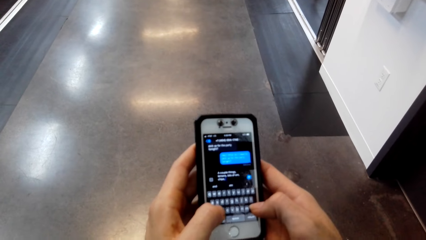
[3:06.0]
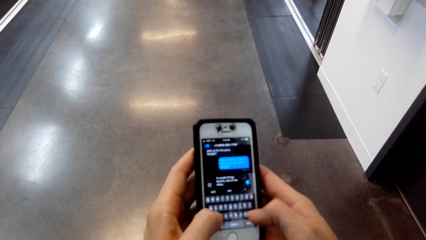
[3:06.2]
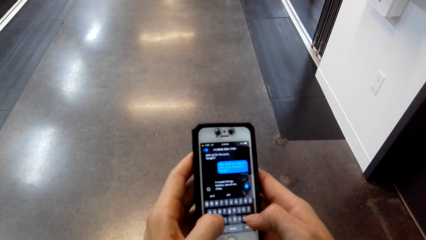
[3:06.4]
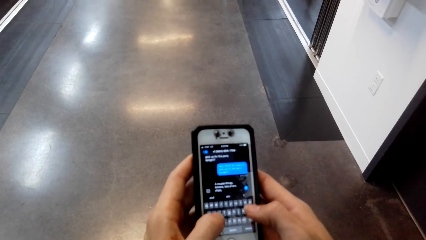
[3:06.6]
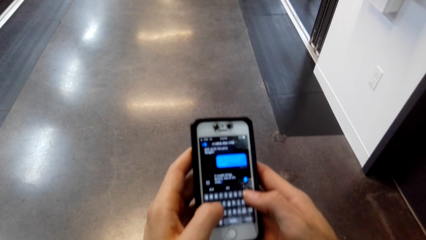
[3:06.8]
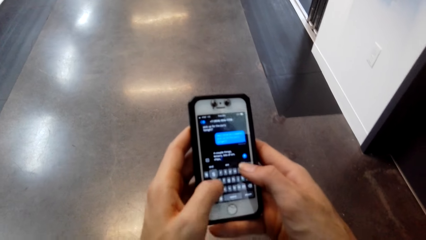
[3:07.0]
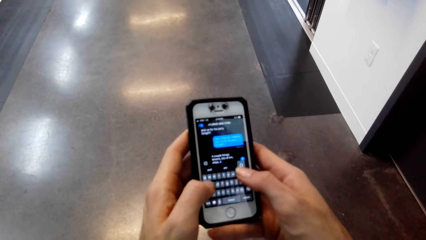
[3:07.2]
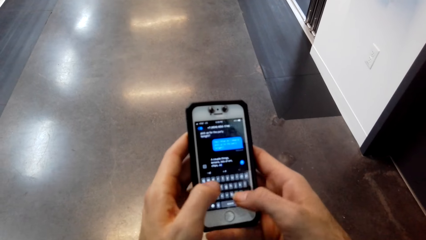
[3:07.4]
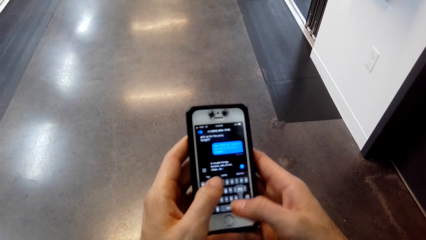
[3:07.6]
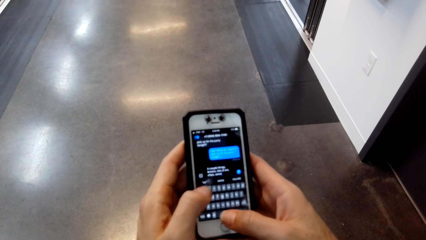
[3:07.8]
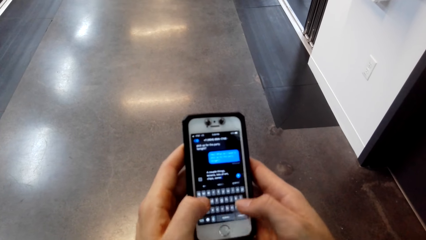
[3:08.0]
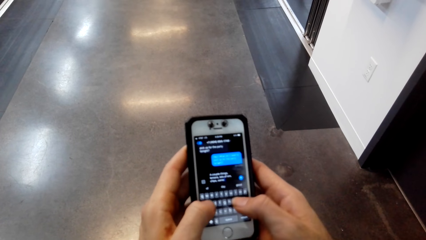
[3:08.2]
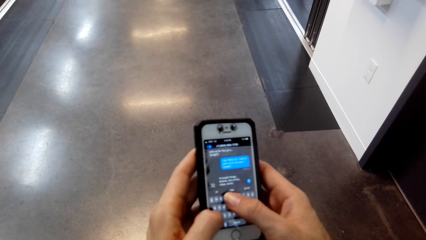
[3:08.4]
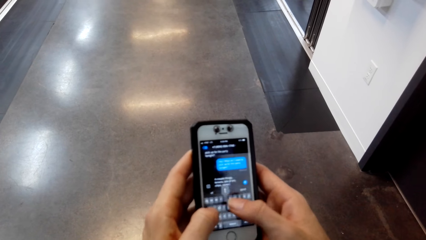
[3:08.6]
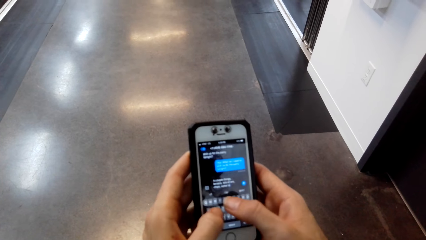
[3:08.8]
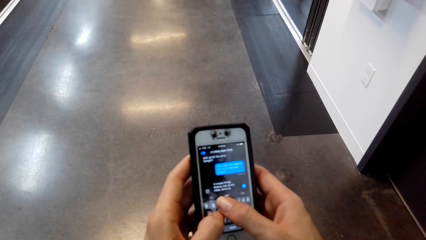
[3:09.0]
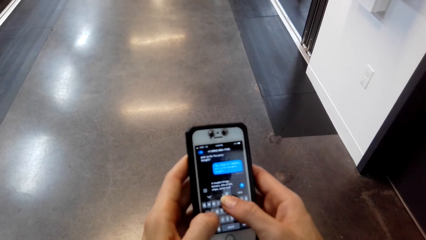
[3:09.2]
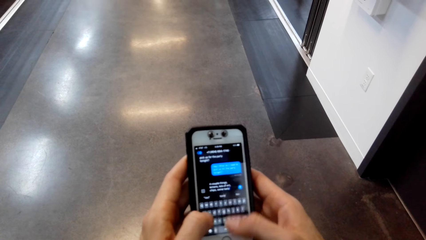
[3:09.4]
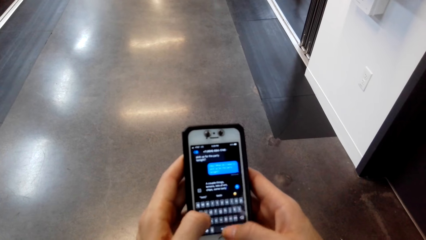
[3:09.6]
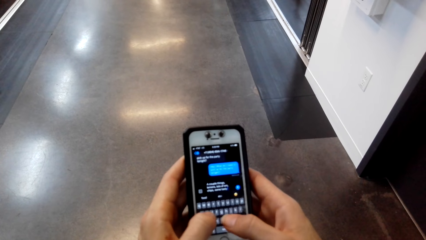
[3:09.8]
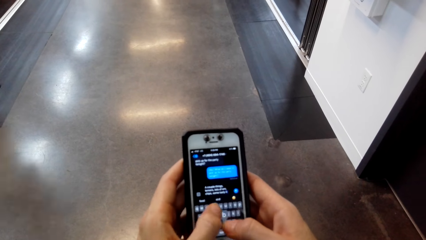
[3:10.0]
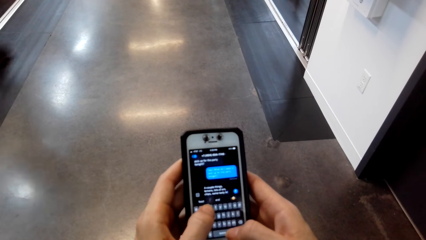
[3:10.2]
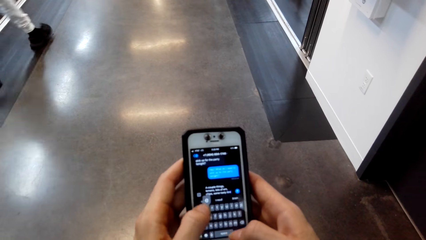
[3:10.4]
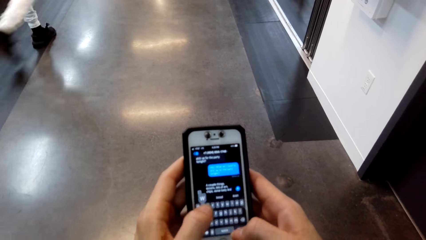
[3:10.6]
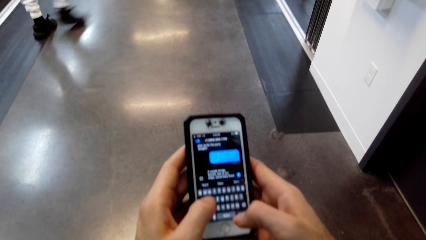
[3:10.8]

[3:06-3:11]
The camera wearer scrolls the phone.

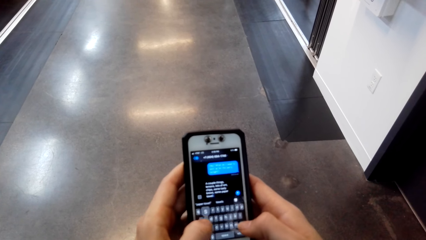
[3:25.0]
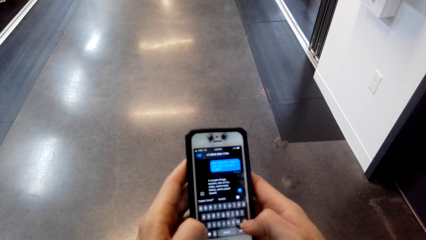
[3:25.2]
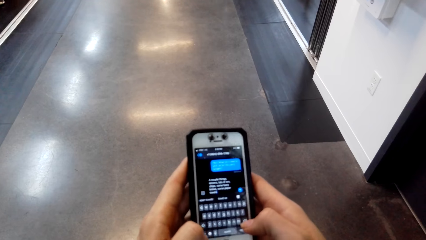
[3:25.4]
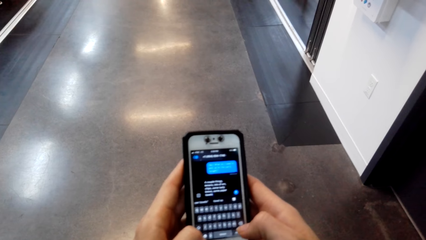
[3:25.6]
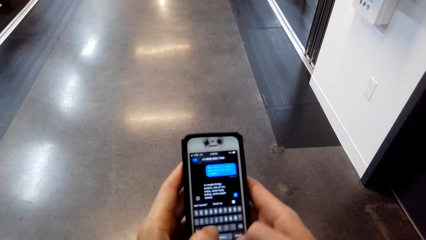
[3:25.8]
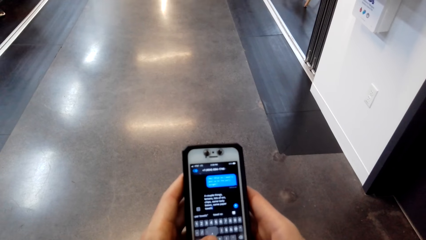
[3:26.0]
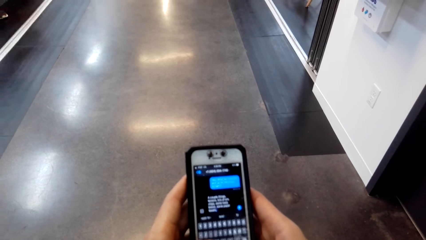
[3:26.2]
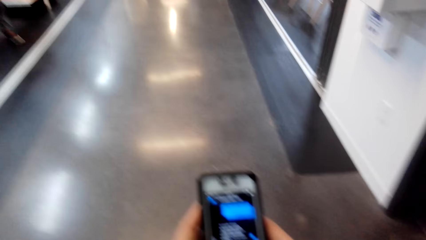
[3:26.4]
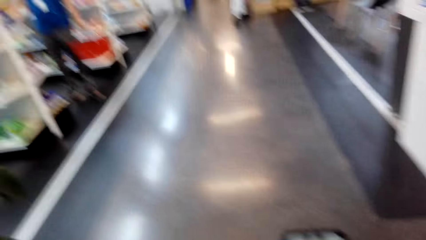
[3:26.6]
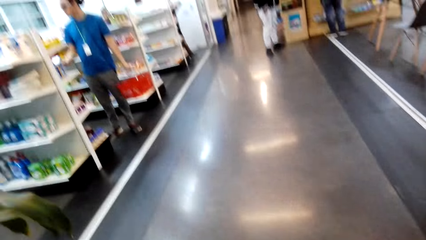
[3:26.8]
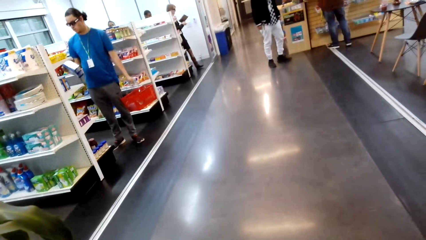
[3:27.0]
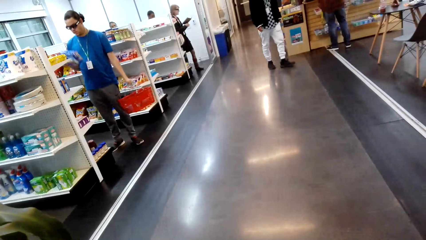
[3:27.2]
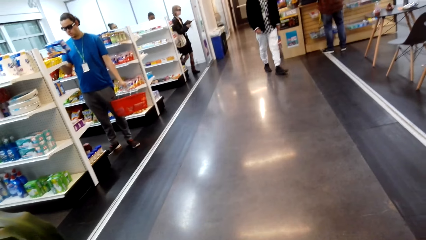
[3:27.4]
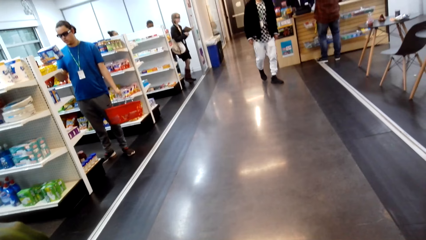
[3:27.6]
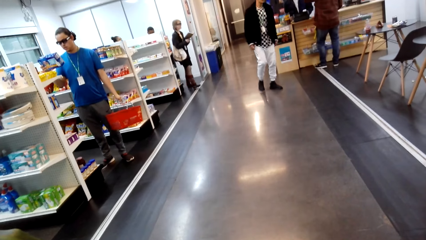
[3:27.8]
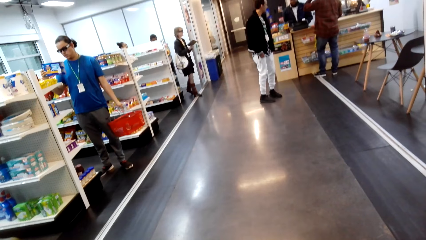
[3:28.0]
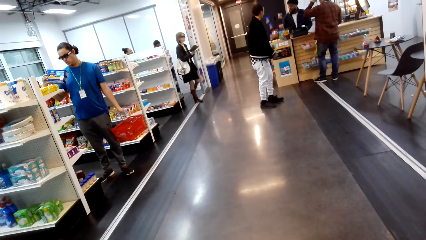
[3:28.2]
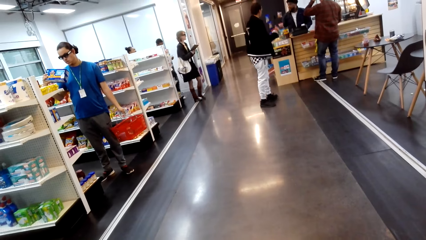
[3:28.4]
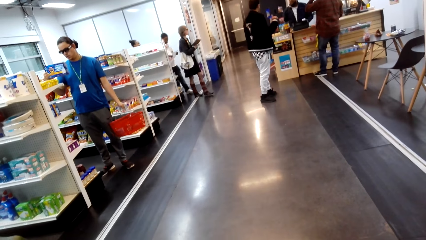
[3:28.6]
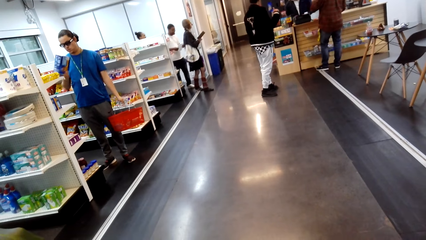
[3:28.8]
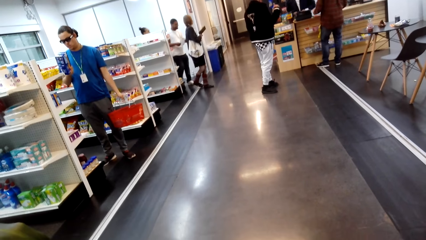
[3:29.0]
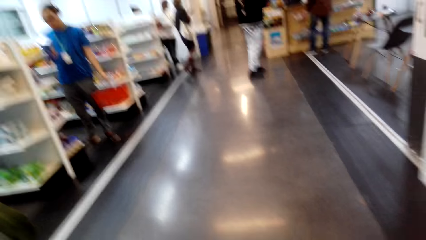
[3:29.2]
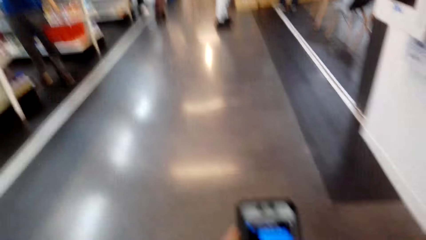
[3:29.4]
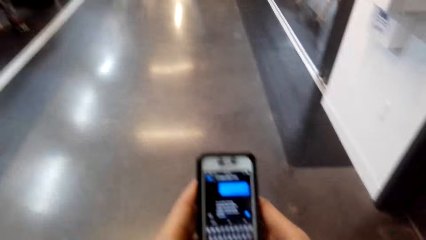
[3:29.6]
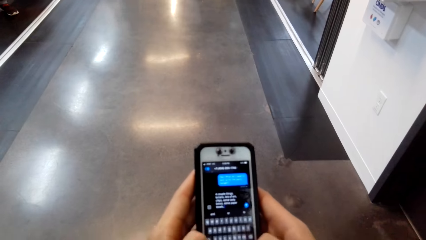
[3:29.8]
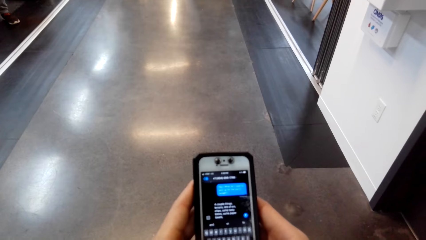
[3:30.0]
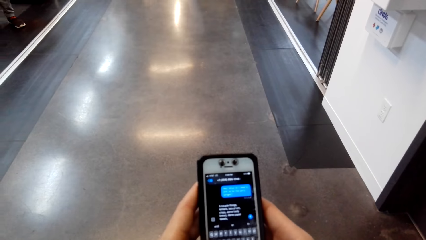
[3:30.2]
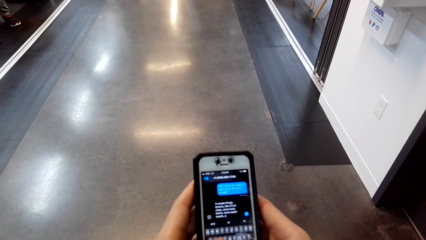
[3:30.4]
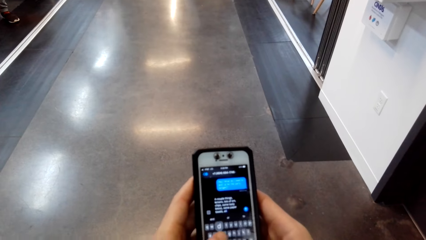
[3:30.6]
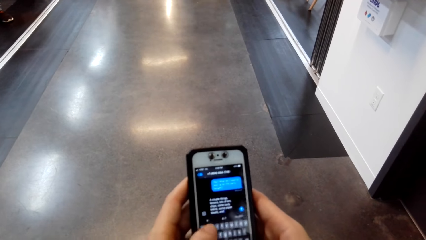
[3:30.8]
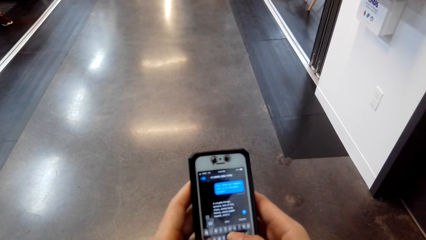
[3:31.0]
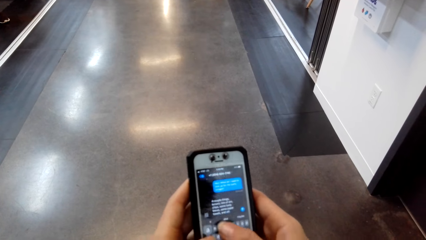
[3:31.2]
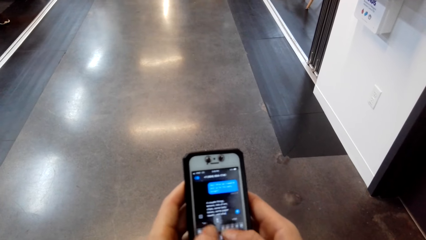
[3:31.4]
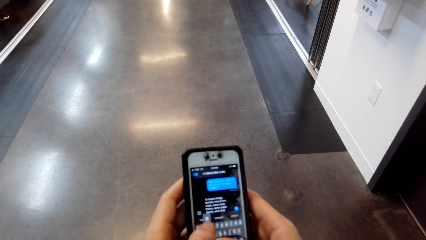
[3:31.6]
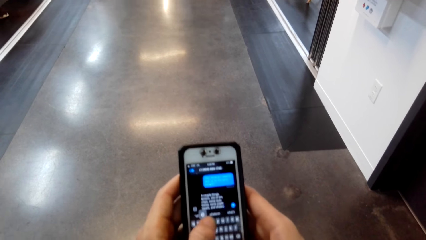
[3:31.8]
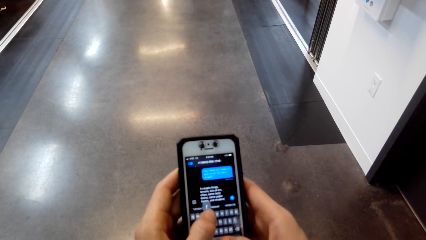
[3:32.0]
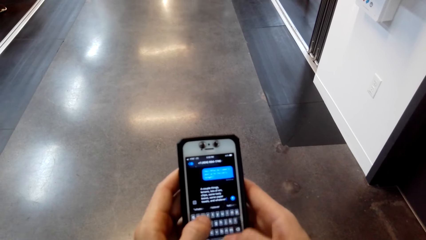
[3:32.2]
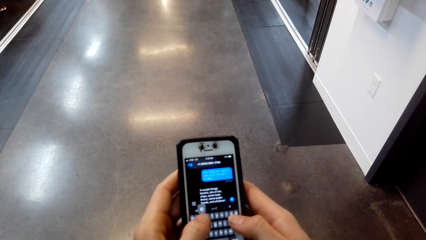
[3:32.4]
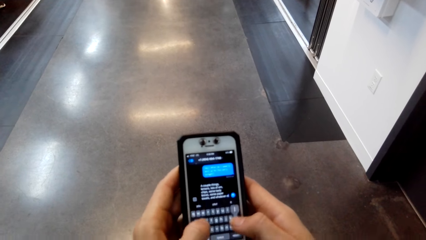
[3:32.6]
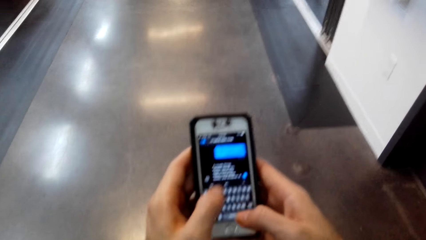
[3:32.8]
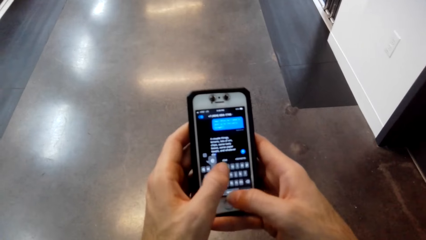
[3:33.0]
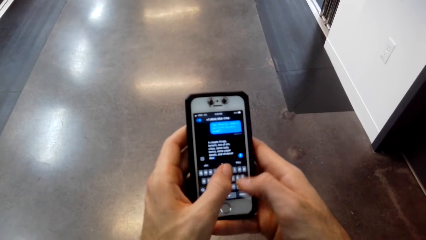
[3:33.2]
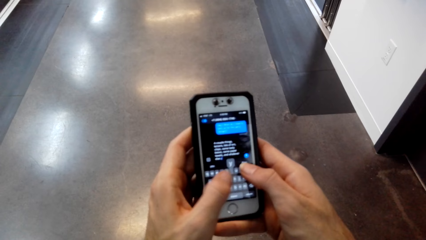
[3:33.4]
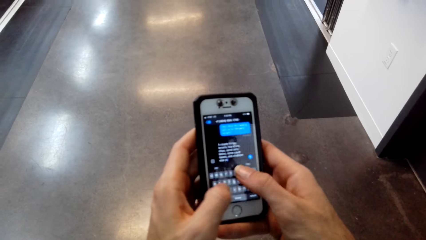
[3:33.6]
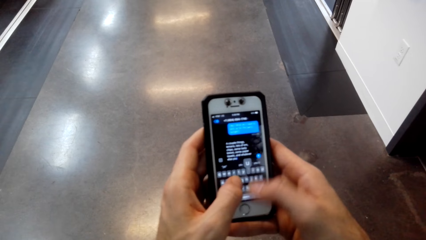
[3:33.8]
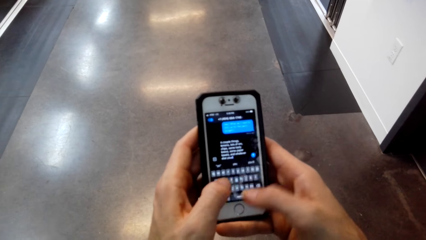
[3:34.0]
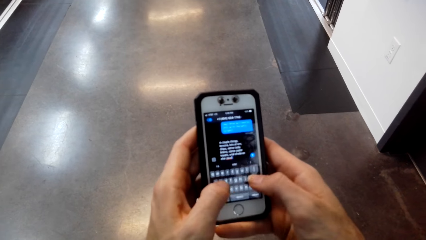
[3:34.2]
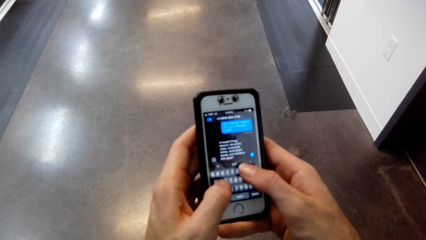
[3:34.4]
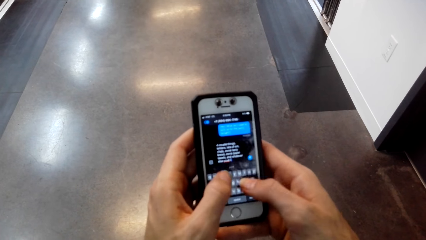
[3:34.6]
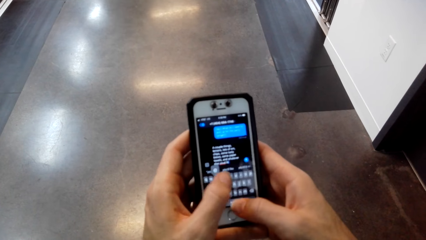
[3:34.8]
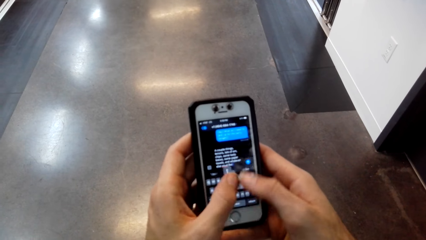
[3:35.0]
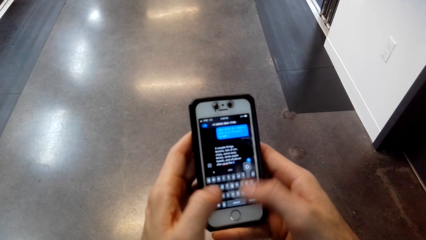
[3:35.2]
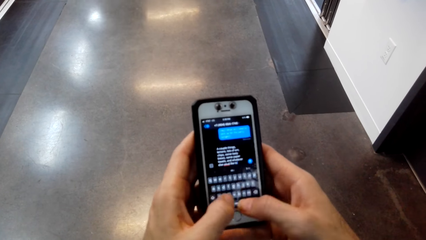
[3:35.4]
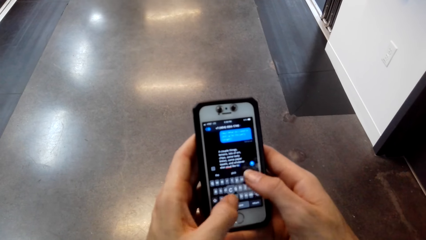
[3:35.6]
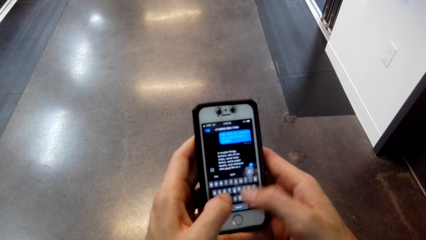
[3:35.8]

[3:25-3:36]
The camera wearer looks around the supermarket. A man stares at a box in the hand. The camera wearer scrolls the phone.
